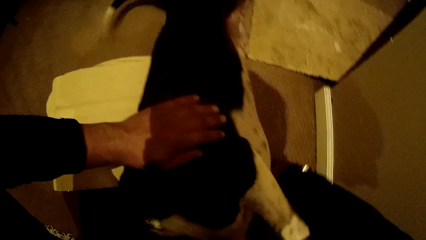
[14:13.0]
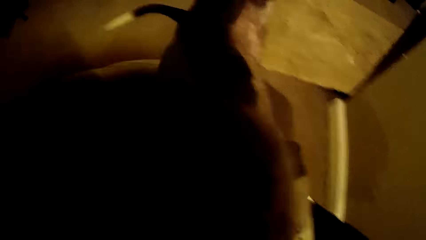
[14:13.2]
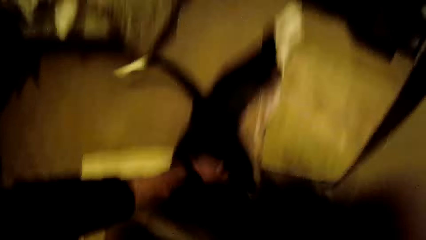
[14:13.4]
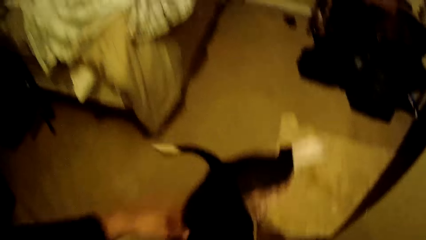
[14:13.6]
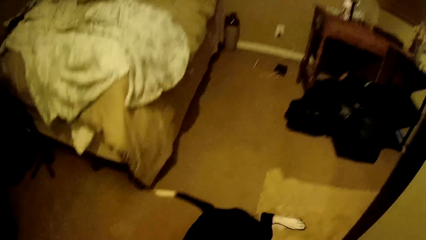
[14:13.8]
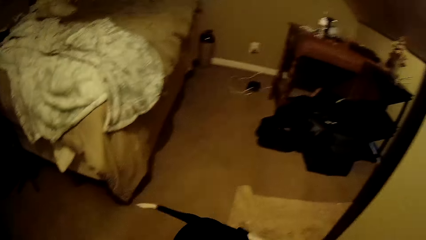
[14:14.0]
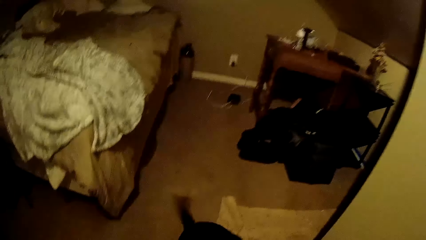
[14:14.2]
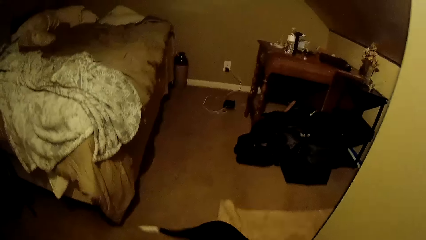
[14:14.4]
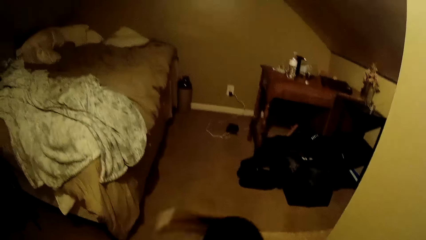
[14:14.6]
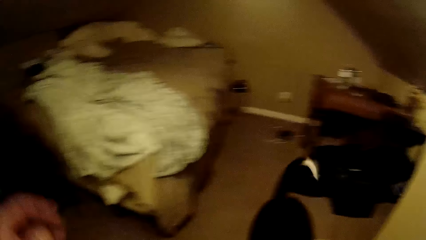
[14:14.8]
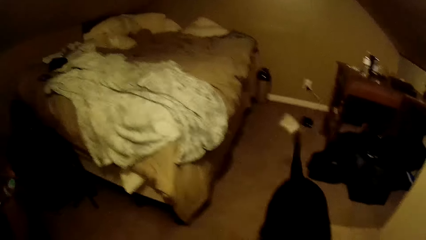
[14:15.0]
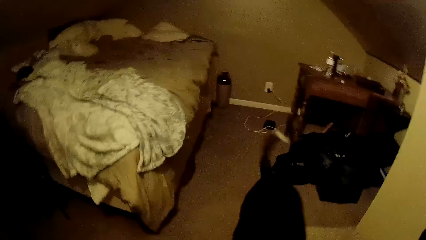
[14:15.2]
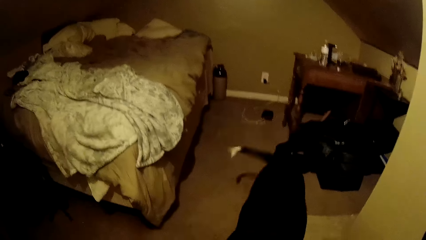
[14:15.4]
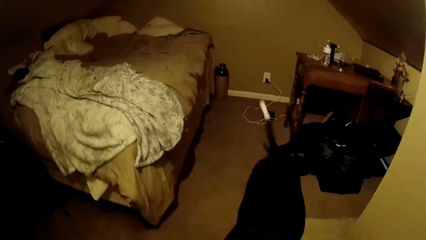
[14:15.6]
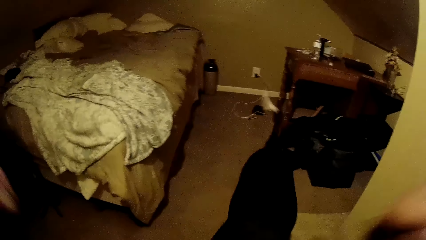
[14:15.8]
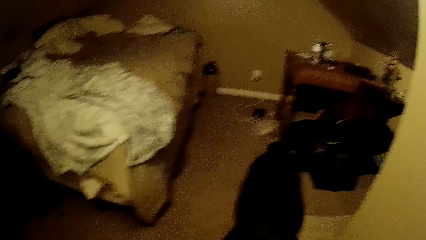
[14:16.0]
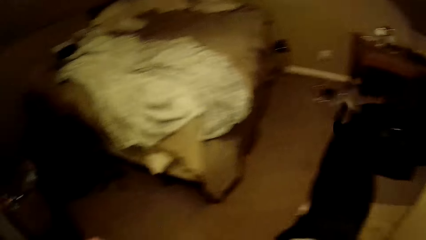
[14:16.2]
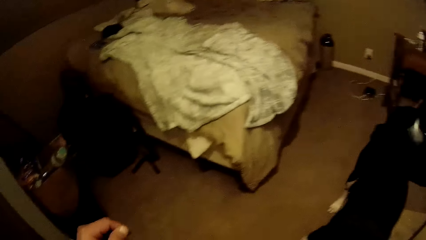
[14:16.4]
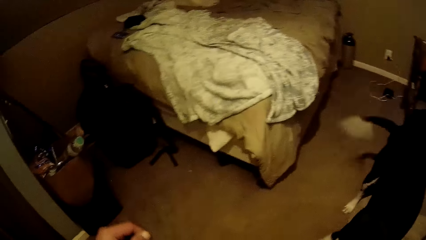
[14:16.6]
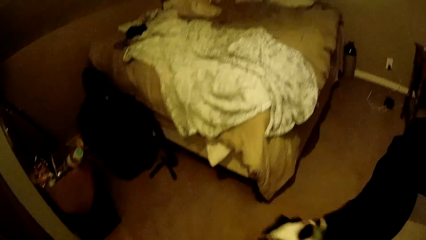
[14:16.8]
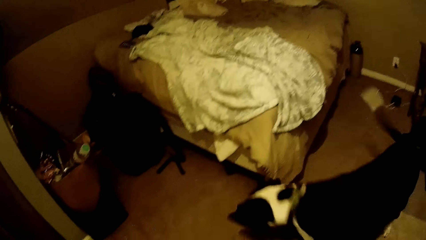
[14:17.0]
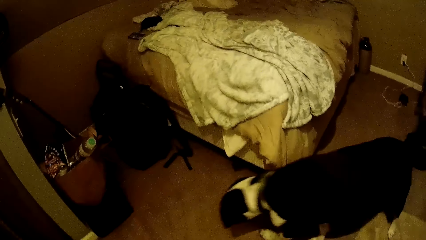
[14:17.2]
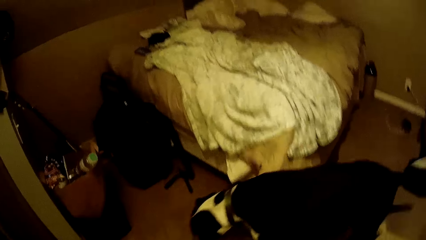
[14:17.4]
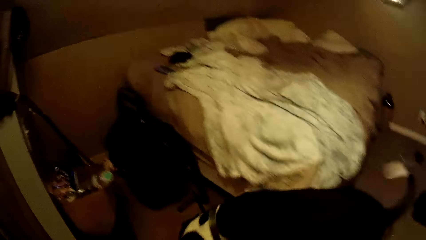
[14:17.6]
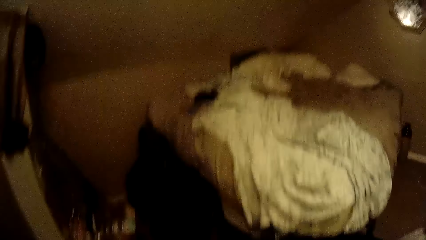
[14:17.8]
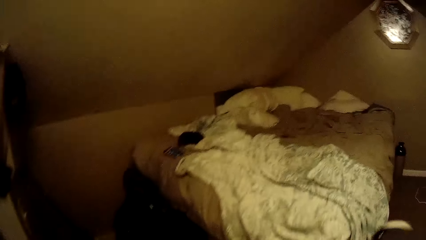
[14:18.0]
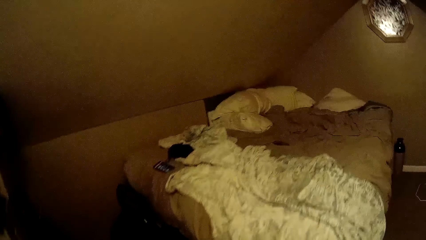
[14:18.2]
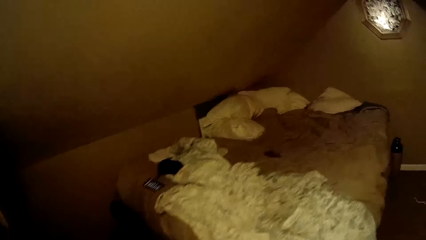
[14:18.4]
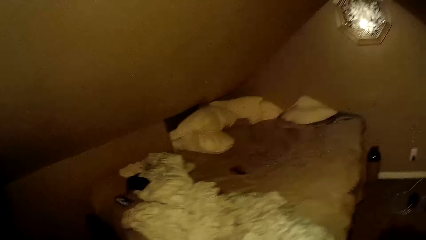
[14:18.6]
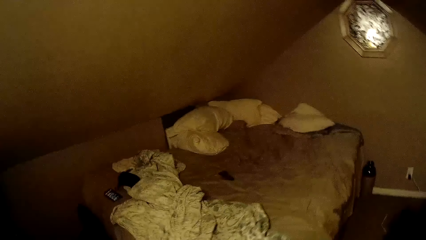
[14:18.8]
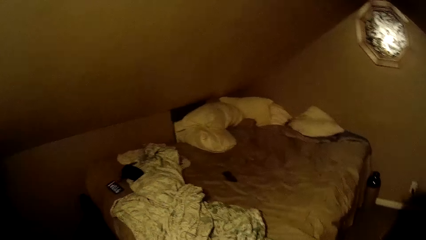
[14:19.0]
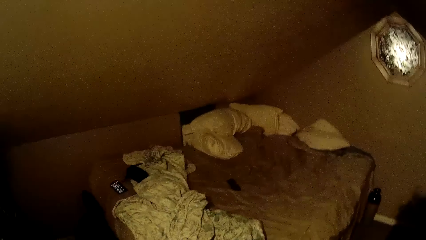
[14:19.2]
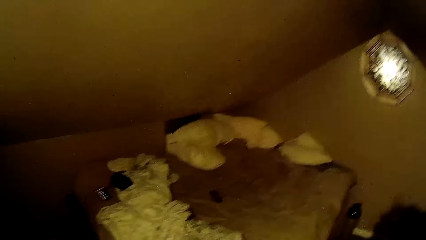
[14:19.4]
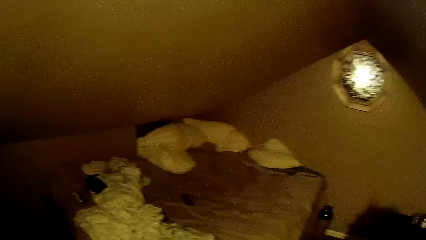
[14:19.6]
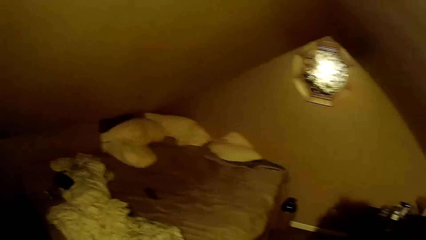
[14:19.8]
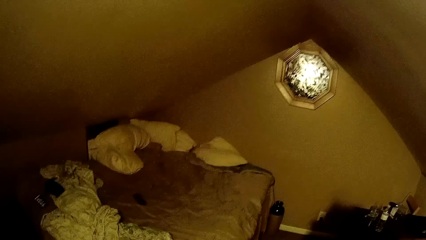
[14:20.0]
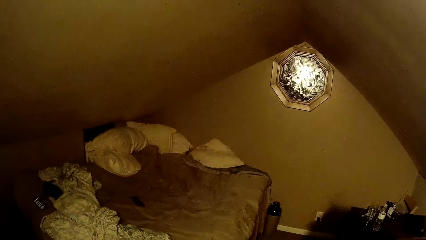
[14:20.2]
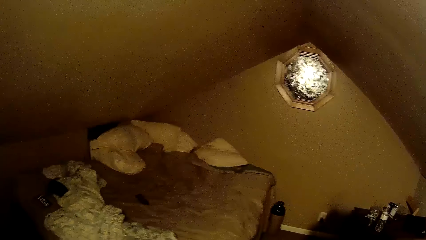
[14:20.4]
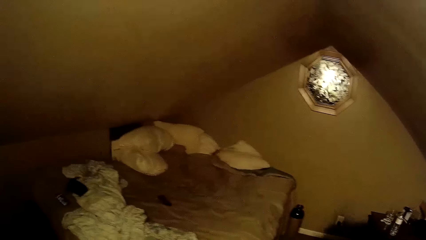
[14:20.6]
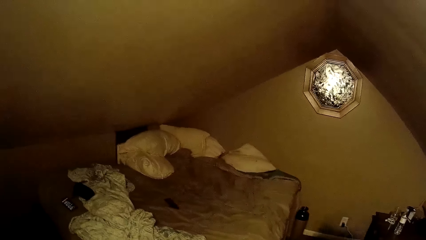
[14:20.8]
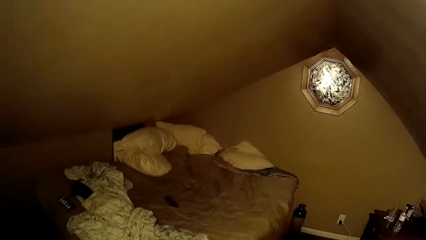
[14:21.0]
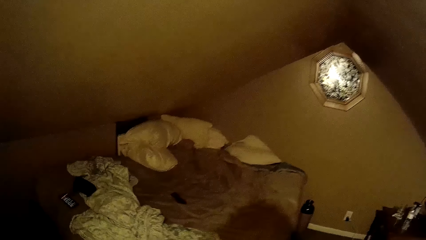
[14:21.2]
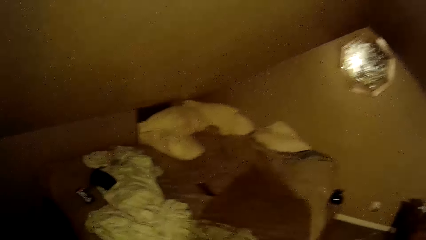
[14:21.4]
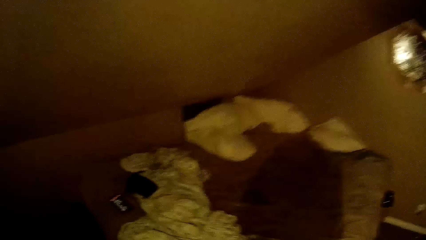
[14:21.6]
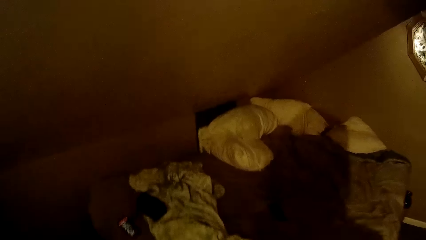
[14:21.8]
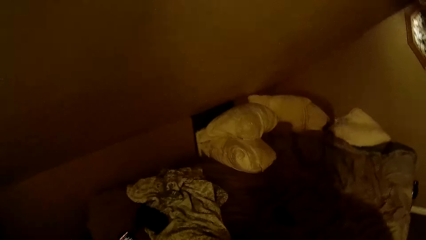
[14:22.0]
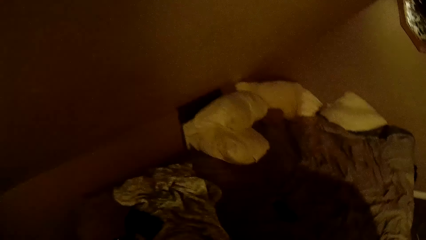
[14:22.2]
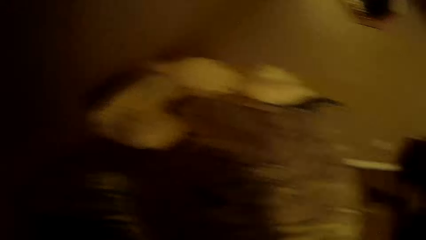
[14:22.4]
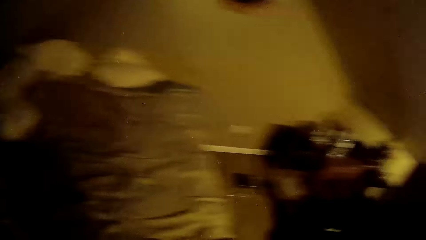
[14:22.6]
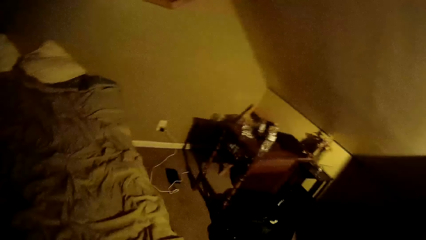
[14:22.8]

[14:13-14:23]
The dog stands from the floor. The camera wearer walks round the room.

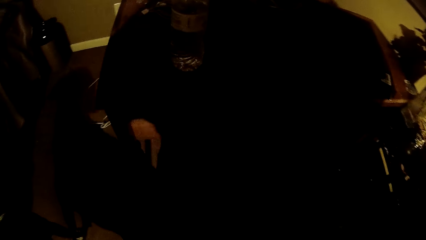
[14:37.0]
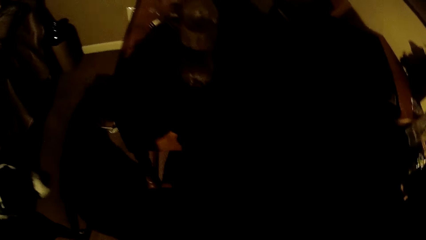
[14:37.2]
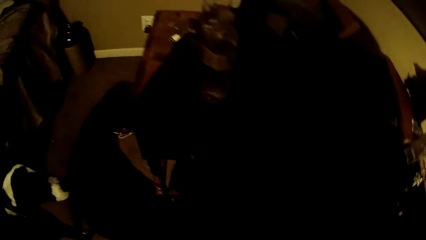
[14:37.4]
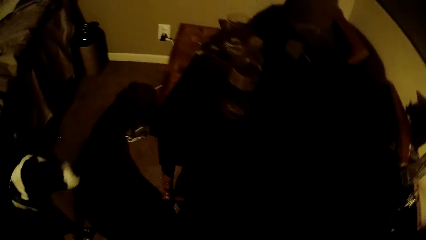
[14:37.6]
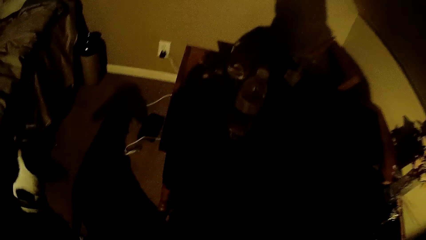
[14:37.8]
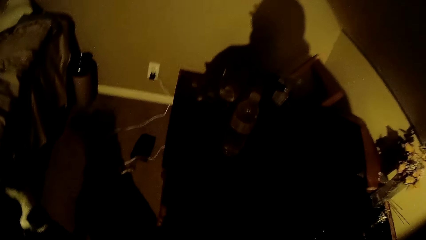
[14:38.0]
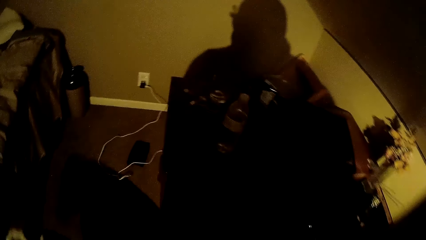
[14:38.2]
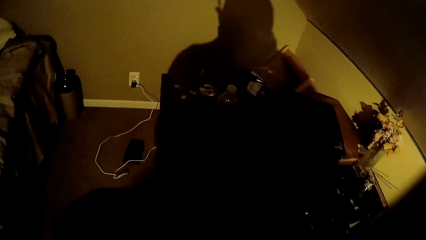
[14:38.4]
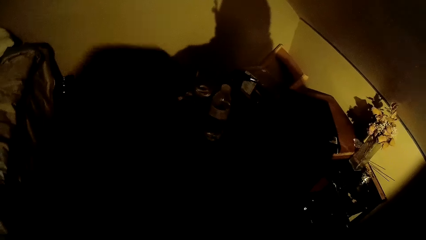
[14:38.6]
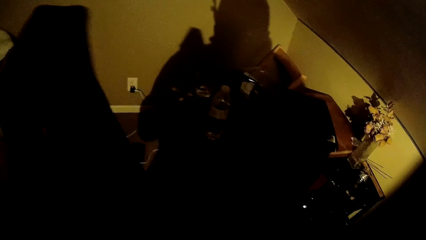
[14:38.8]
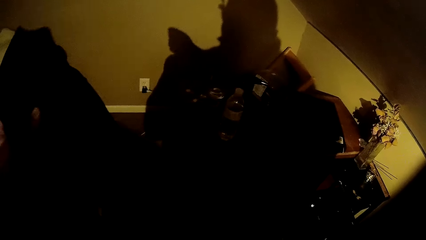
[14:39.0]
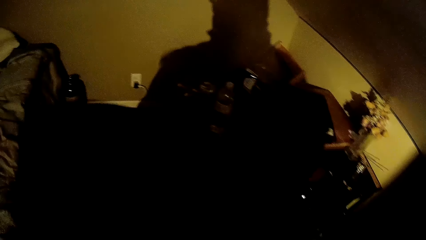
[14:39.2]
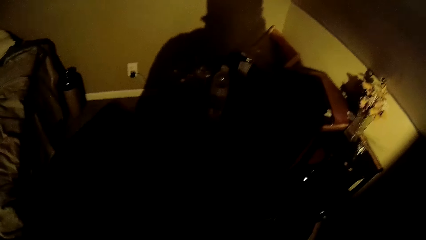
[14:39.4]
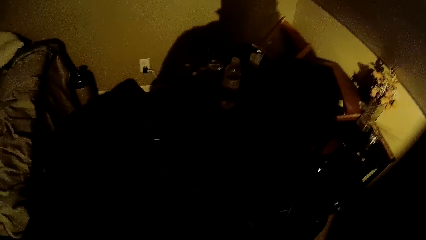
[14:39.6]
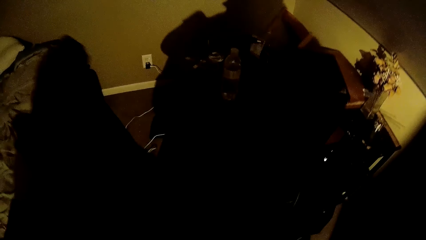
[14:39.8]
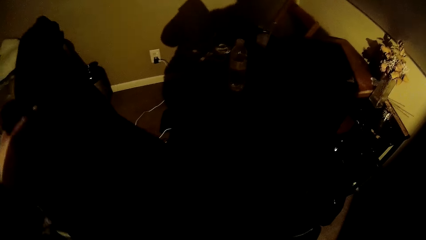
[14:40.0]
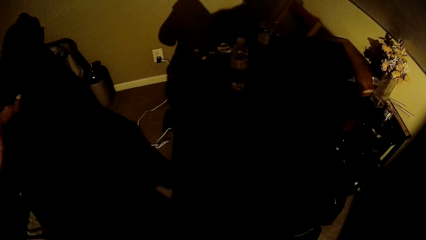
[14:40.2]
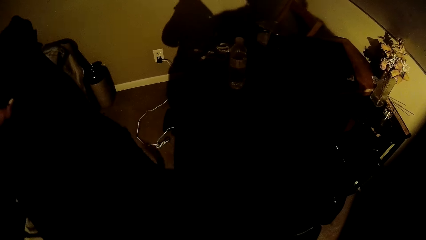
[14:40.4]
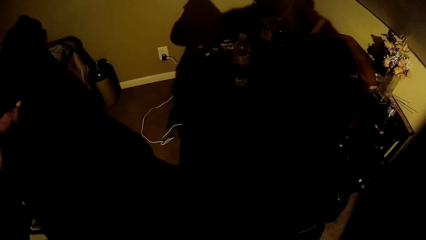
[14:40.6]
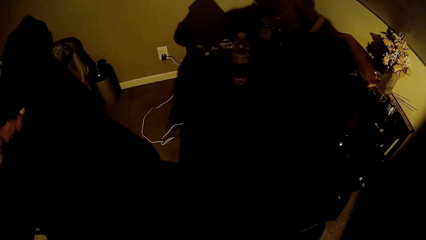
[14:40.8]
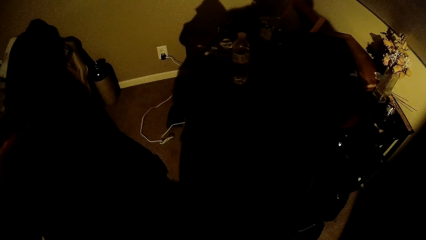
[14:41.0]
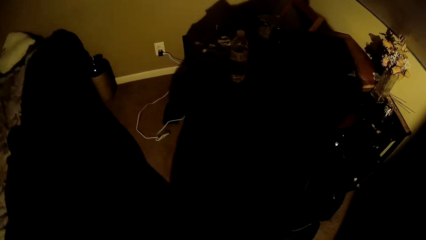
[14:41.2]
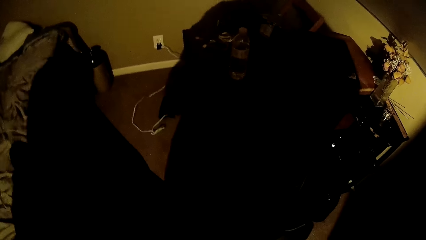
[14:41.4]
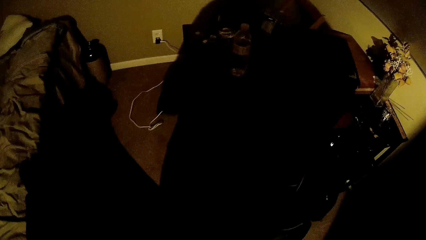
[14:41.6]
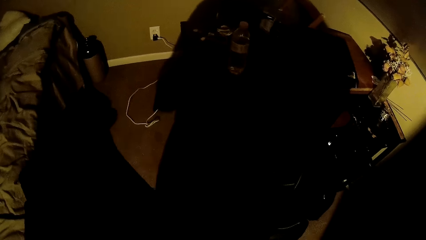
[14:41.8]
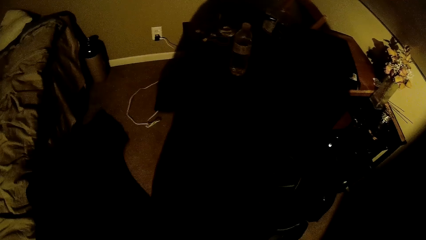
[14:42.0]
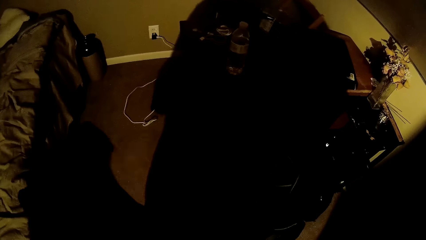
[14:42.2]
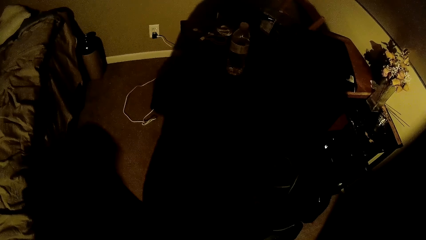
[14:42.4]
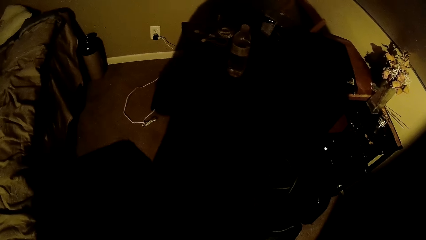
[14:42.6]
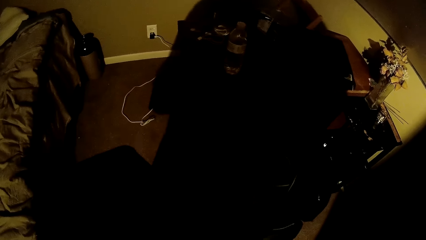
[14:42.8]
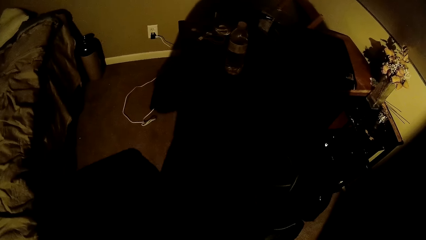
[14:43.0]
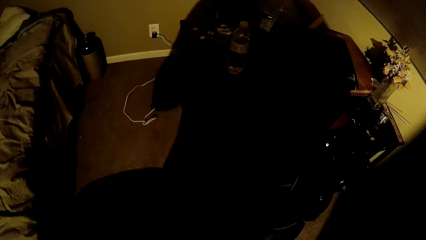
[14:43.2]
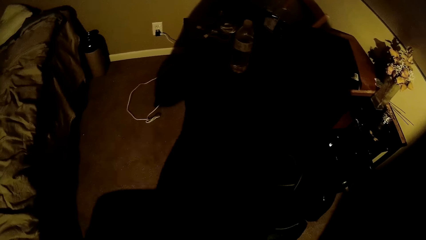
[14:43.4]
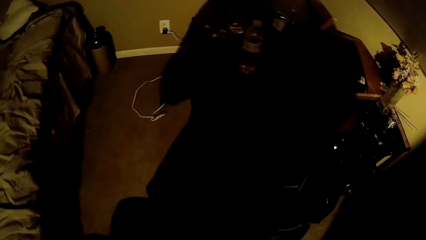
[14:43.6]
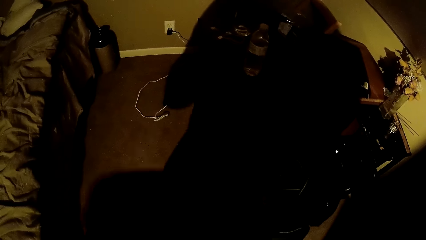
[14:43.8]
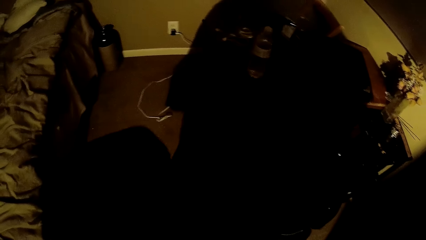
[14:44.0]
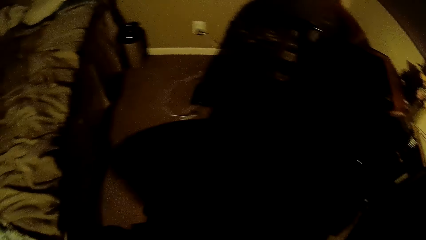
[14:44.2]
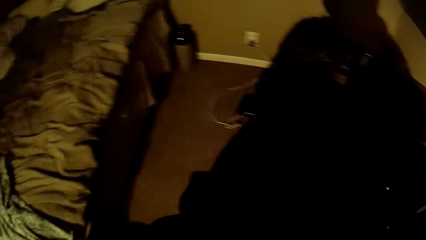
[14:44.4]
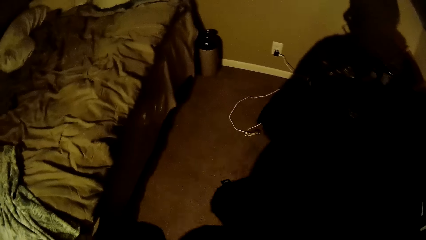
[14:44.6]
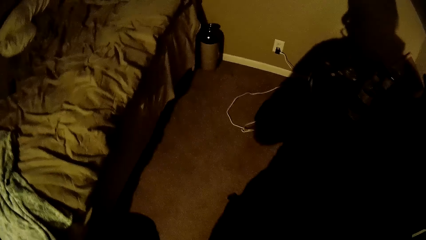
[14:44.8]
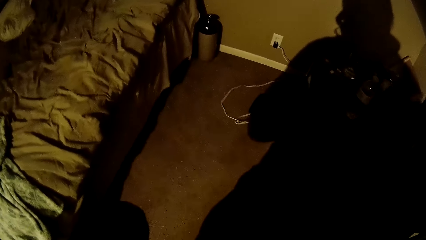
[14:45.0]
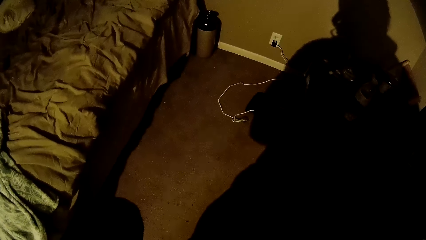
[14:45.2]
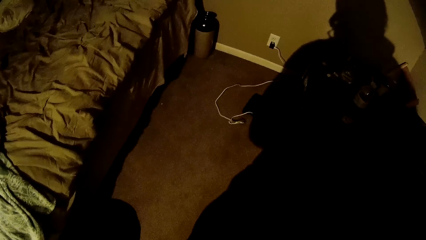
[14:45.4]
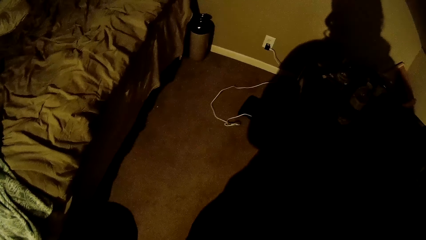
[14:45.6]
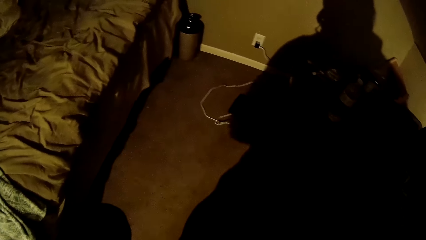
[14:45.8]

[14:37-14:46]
The camera wearer holds a jacket in his left hand. He looks through the jacket with his right hand.
